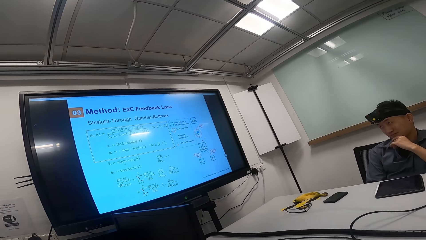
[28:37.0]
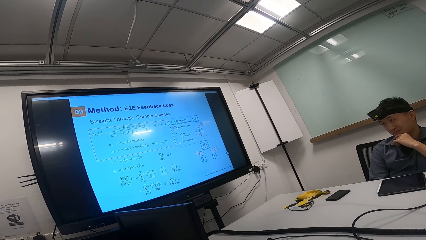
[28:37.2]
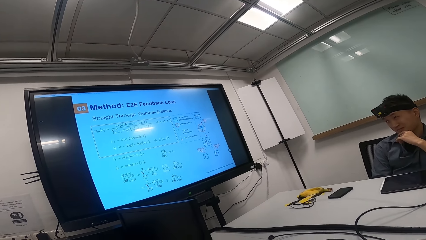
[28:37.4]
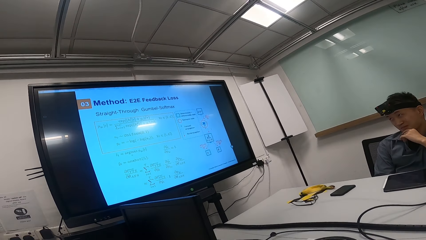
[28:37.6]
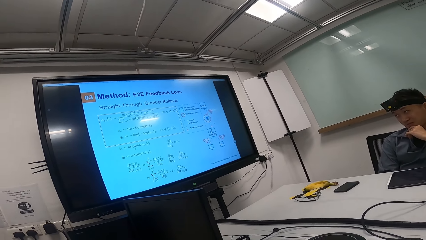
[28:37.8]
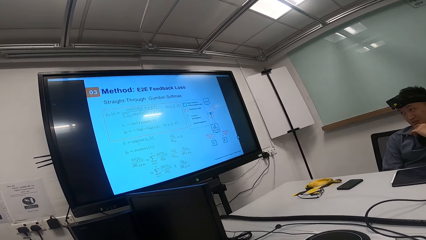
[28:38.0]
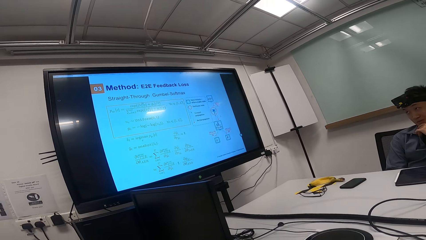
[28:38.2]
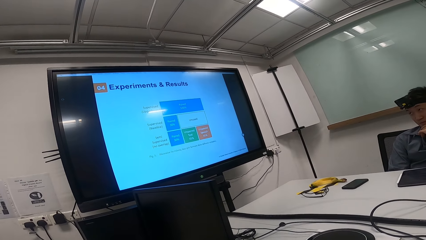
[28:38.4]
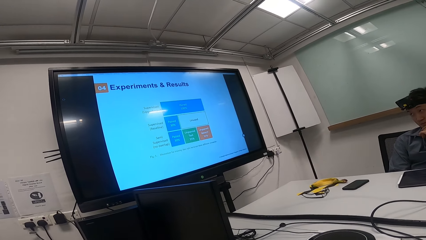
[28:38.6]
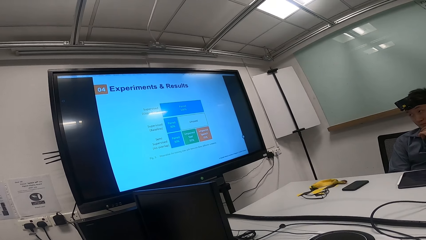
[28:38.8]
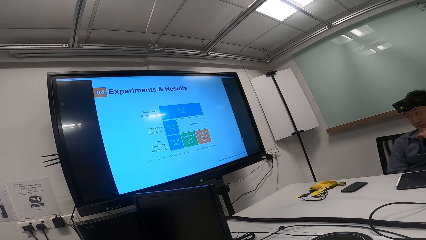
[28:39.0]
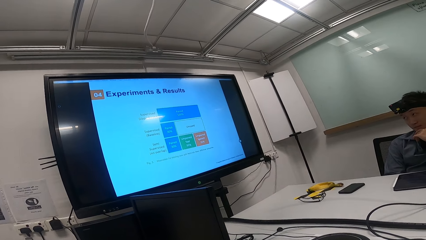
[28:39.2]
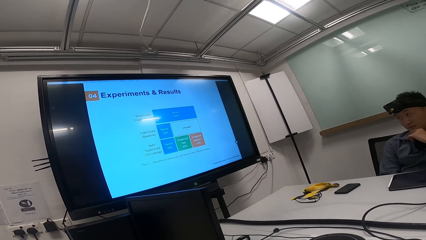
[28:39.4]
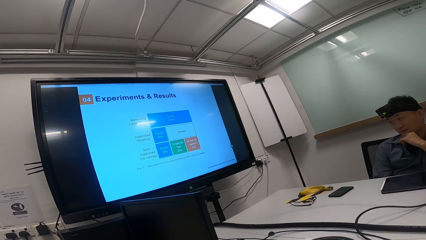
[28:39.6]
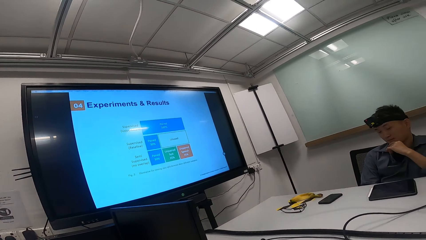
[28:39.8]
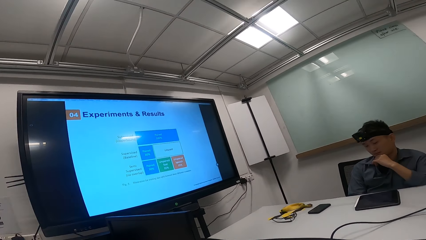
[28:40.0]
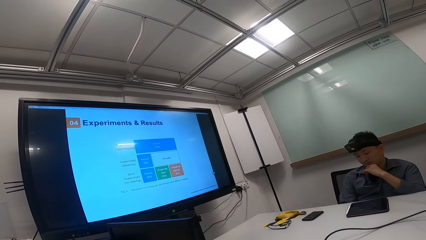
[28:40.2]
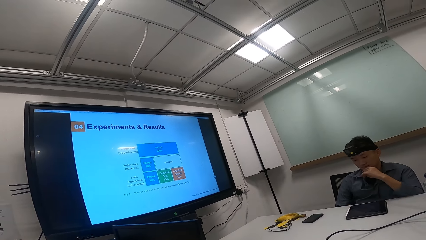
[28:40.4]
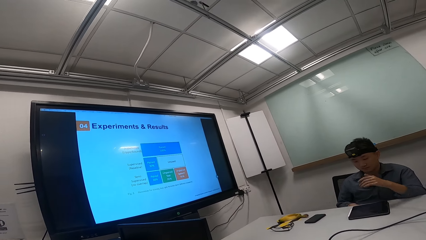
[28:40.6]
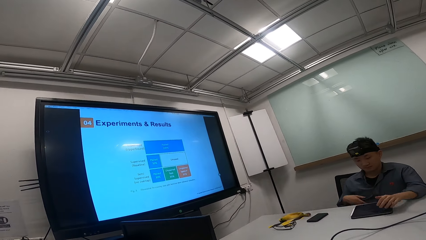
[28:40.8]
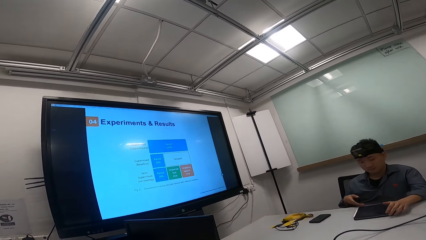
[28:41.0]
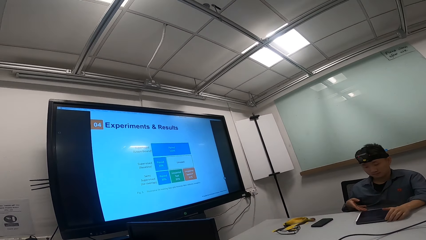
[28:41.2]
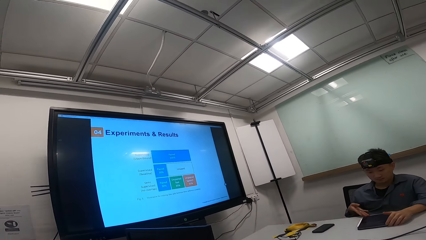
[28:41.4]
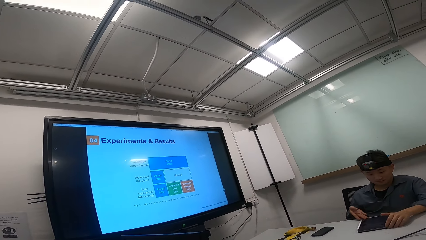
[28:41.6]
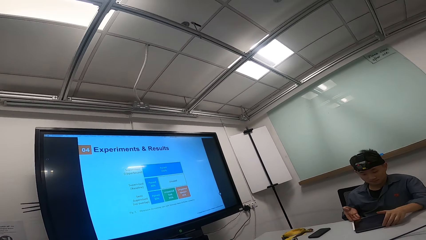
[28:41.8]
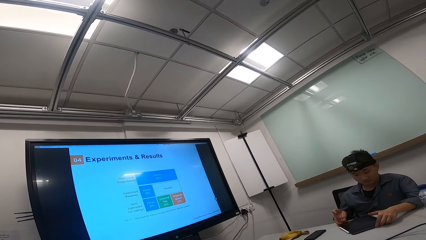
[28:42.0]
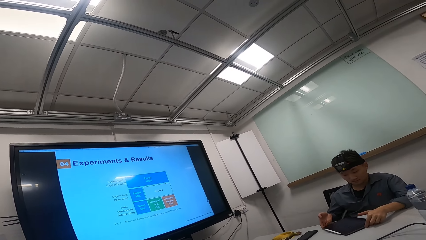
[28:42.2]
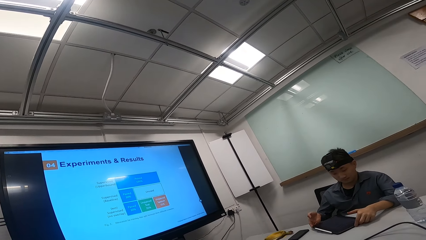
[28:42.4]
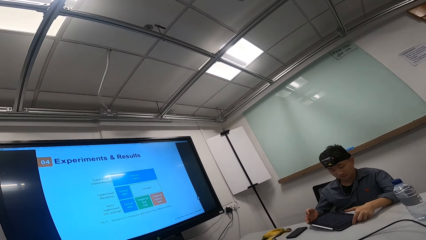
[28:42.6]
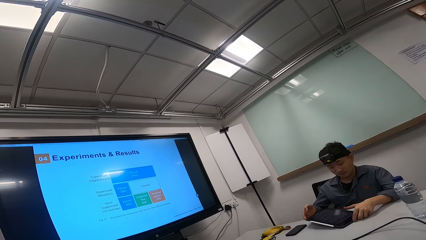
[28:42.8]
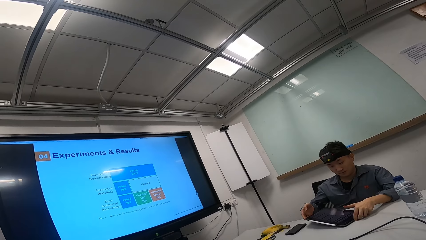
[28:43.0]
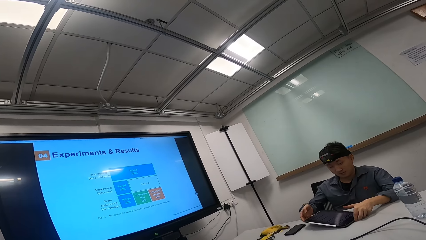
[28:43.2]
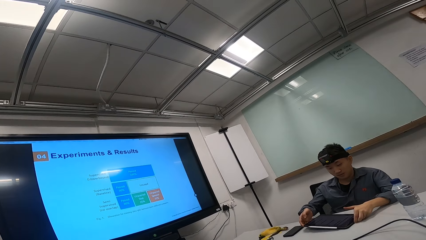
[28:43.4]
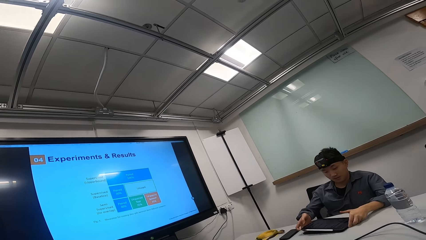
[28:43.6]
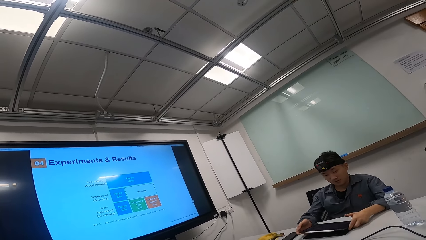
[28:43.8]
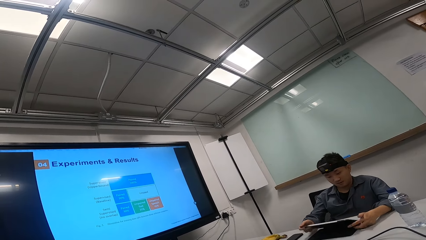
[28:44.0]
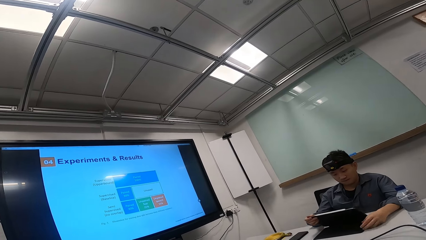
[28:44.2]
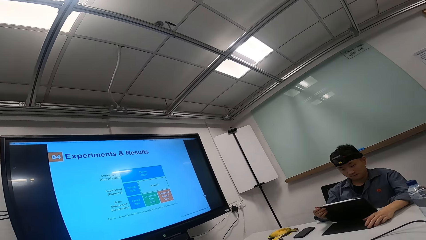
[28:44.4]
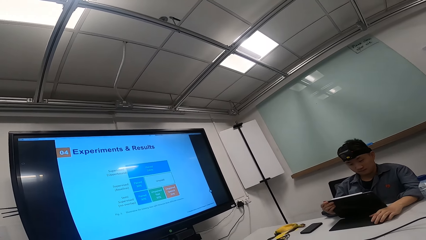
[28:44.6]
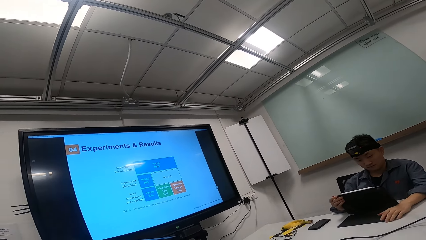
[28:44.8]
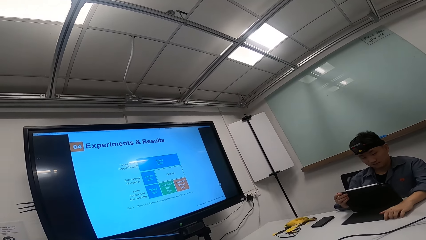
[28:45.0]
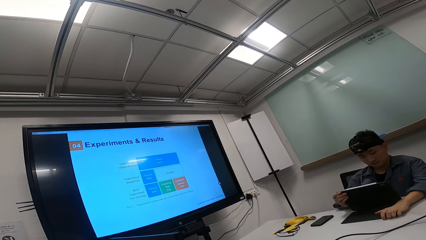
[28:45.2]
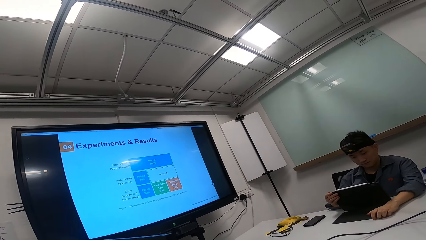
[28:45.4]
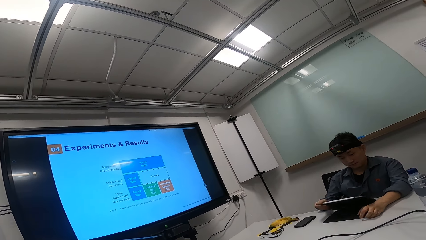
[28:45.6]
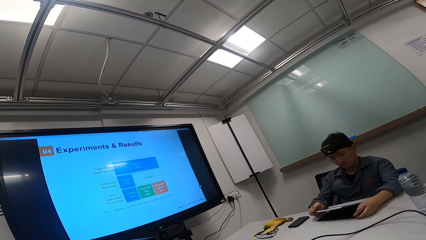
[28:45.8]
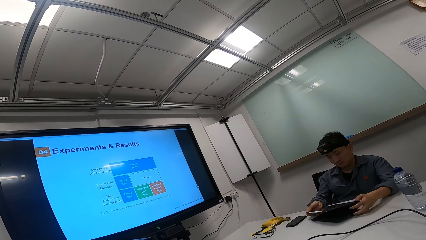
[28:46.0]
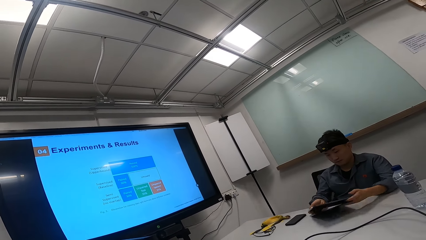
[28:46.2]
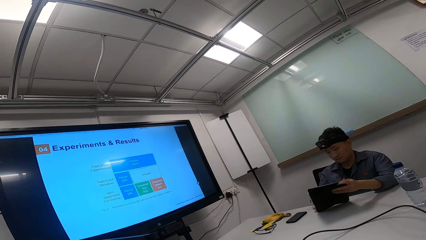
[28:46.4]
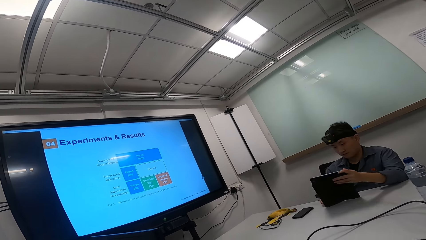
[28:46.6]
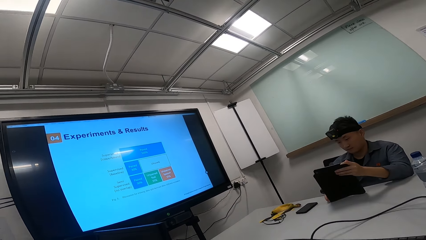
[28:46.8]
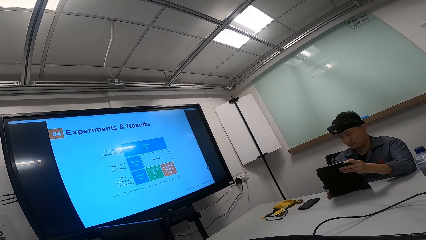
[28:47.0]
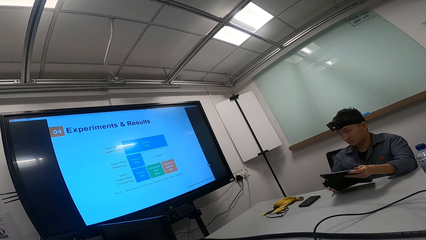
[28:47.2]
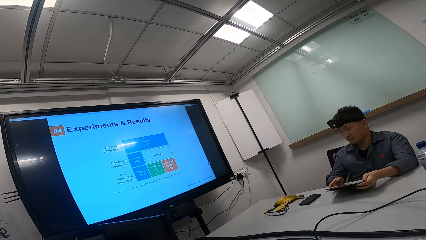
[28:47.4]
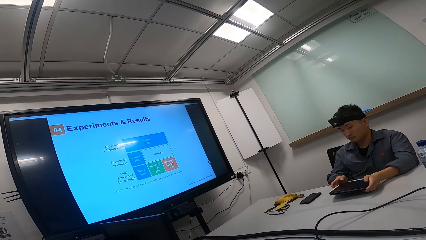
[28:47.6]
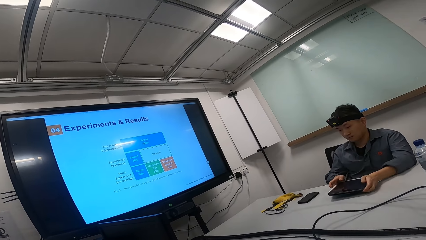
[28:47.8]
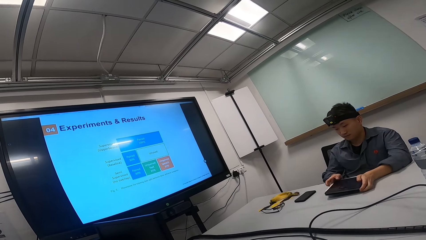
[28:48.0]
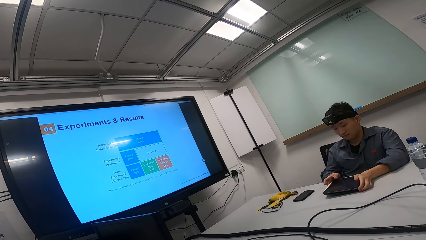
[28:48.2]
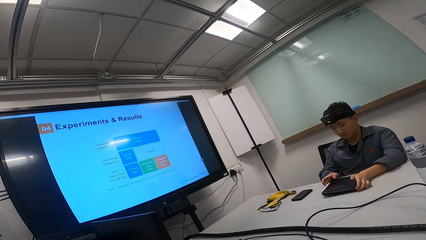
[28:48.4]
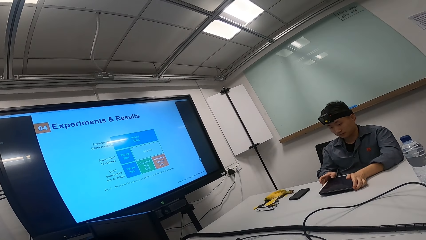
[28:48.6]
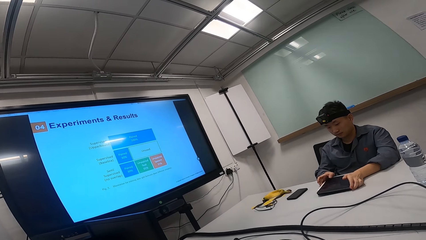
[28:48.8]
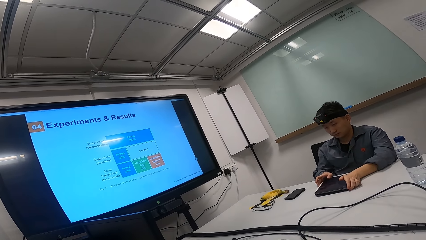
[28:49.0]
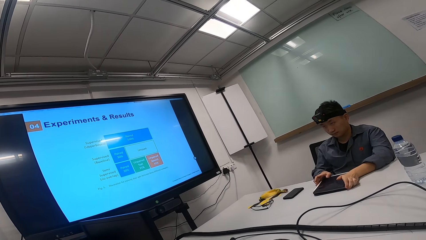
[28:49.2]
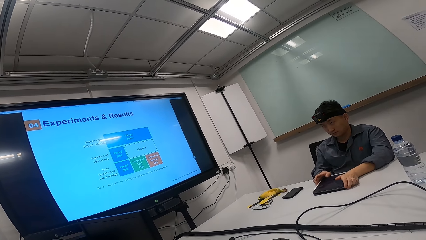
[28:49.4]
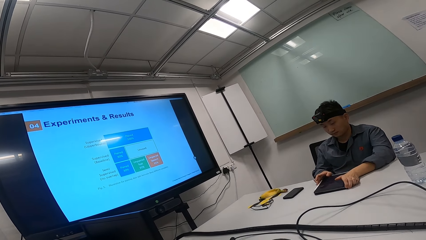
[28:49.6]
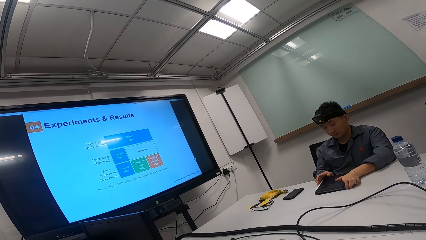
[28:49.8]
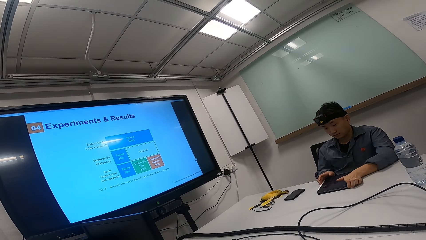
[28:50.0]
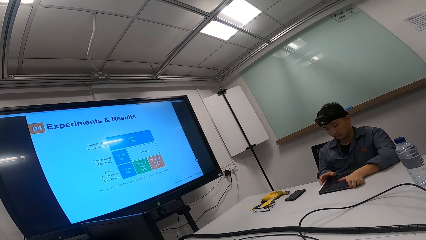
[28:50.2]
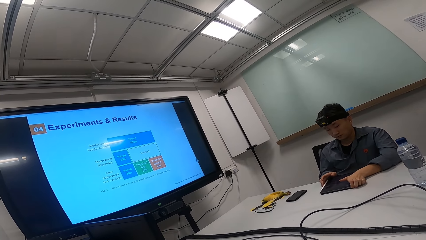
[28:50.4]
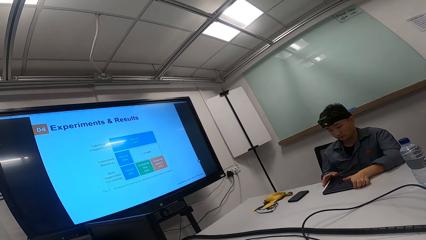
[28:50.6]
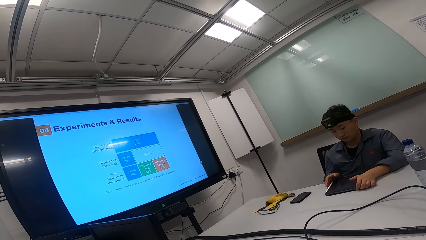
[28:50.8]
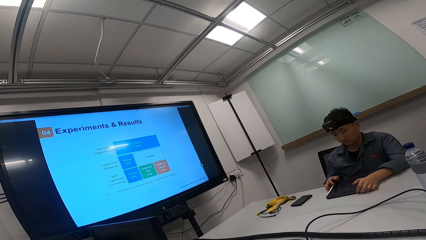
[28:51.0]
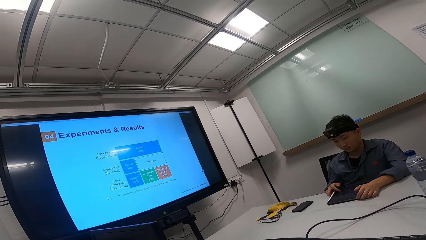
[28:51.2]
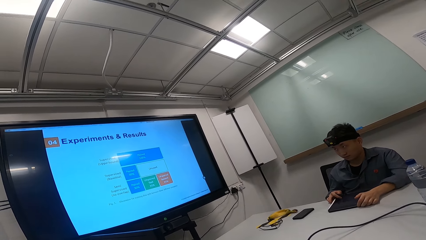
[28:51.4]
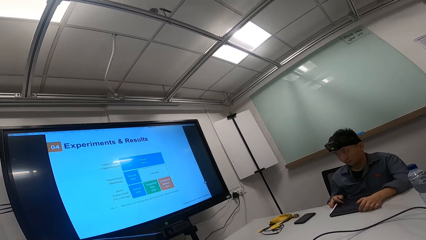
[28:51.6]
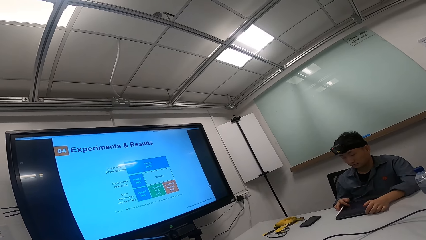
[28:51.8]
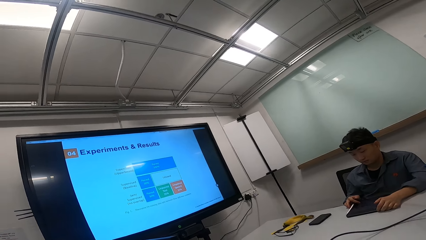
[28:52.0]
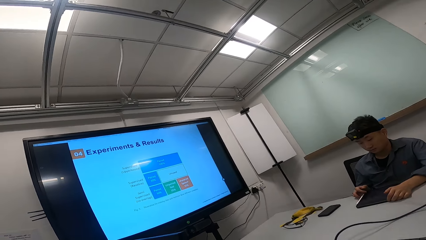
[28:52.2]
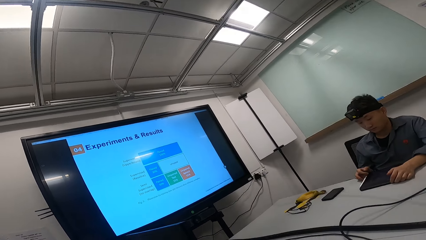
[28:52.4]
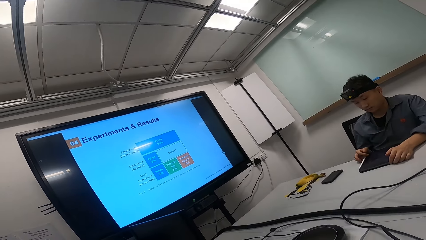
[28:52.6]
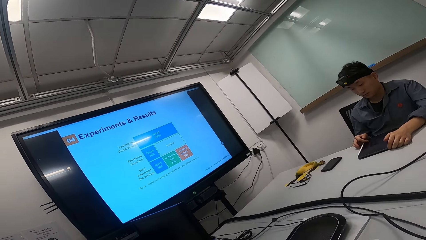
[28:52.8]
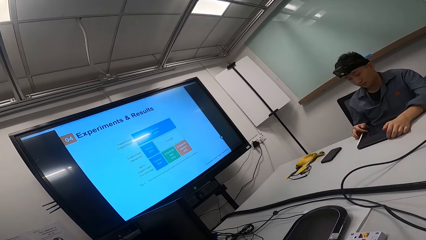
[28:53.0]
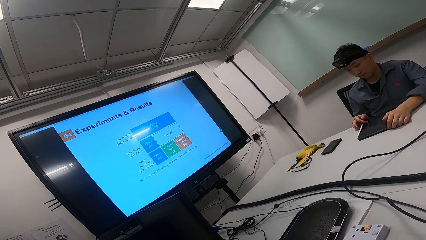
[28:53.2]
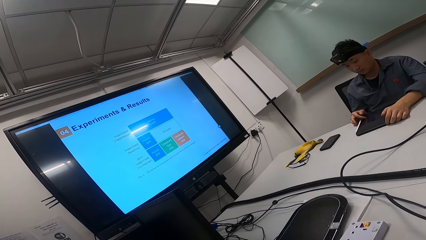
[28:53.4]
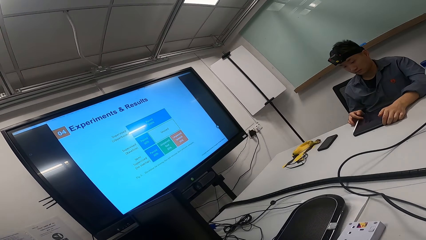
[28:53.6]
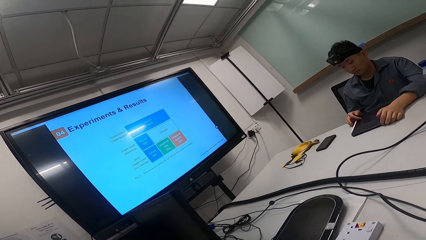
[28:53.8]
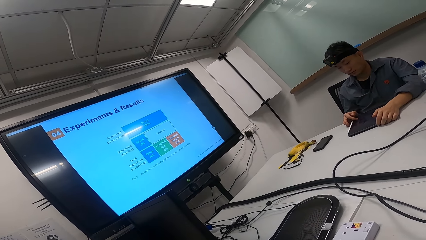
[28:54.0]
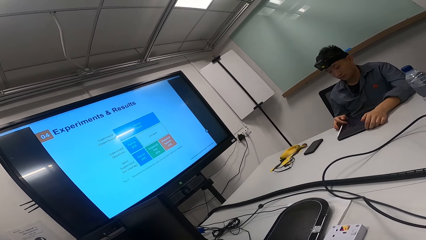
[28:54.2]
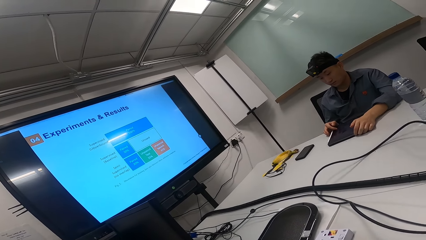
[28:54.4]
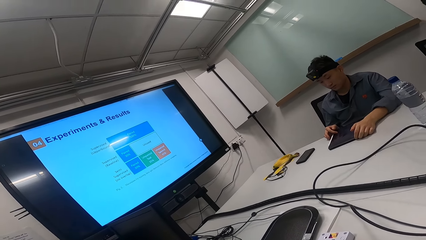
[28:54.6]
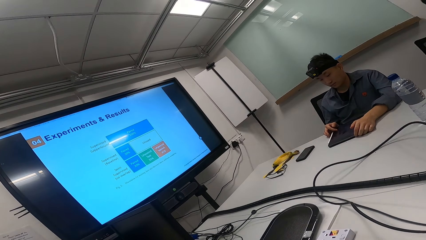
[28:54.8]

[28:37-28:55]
The camera wearer operates the screen. They look at the screen. They take the tablet on the phone.
